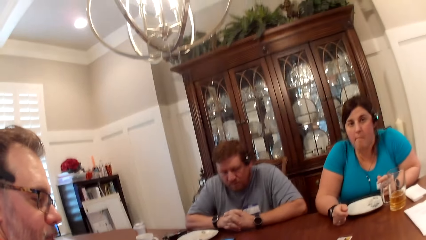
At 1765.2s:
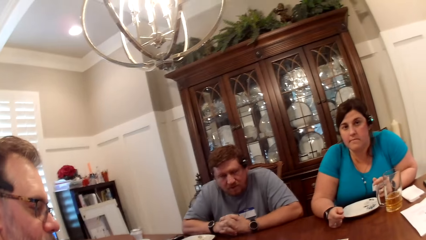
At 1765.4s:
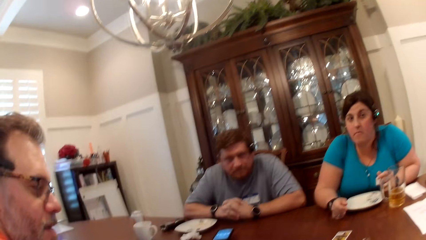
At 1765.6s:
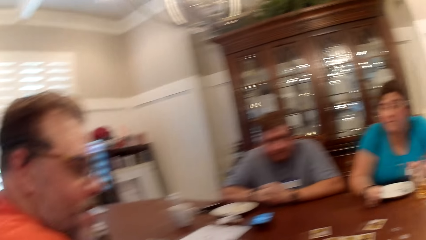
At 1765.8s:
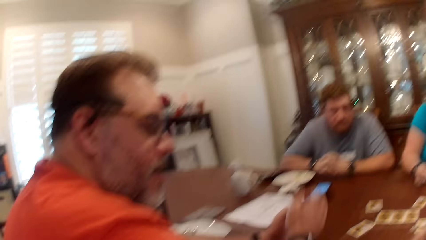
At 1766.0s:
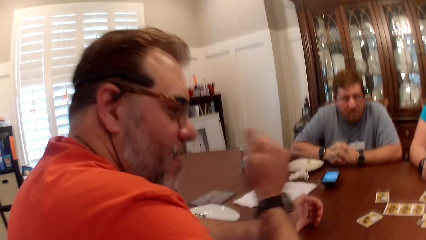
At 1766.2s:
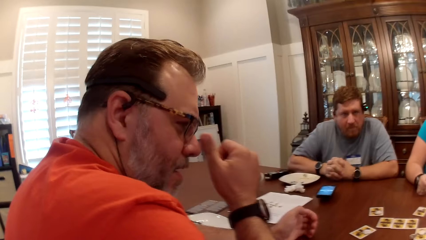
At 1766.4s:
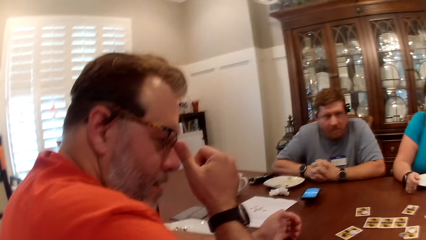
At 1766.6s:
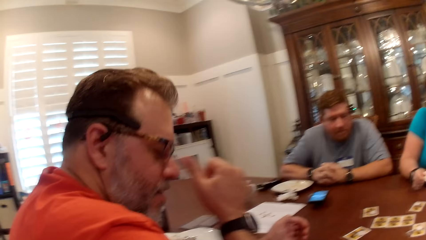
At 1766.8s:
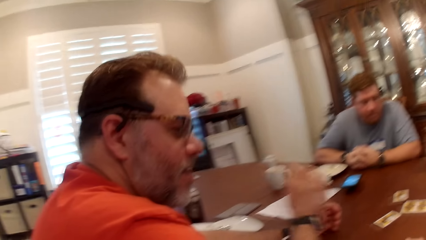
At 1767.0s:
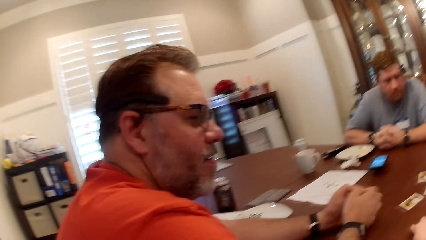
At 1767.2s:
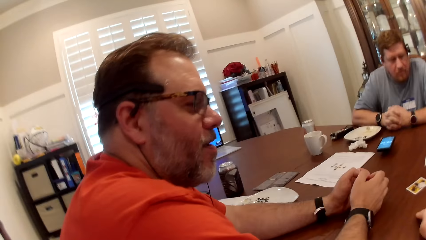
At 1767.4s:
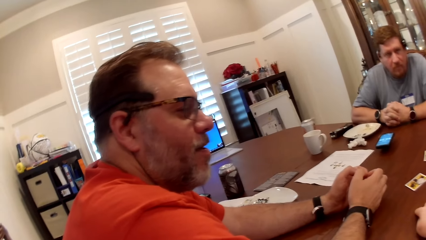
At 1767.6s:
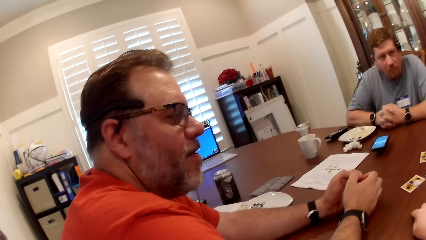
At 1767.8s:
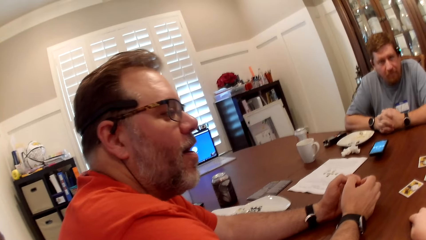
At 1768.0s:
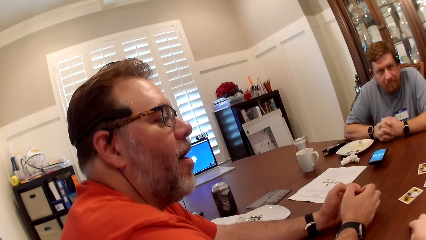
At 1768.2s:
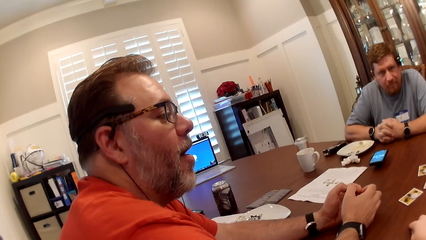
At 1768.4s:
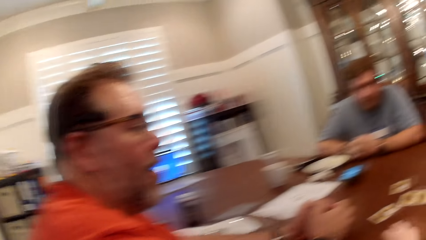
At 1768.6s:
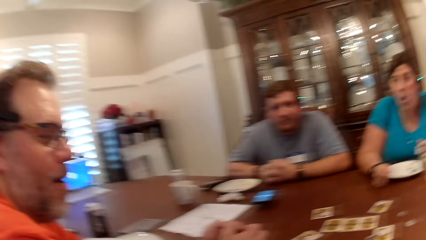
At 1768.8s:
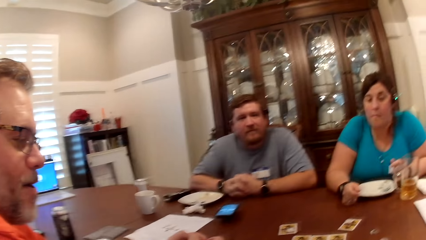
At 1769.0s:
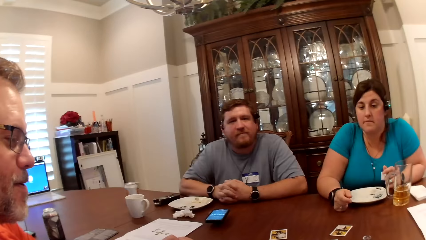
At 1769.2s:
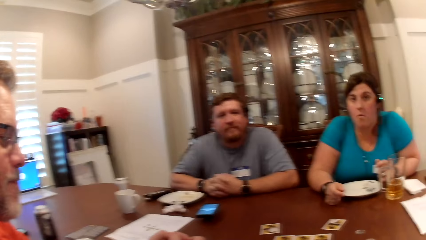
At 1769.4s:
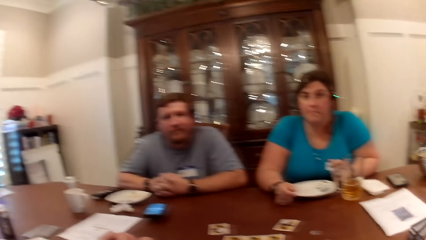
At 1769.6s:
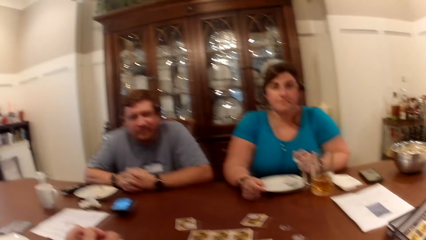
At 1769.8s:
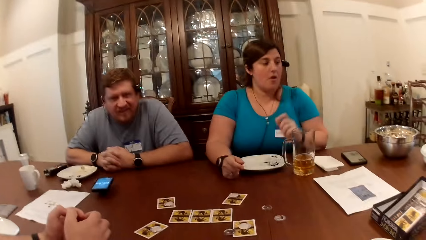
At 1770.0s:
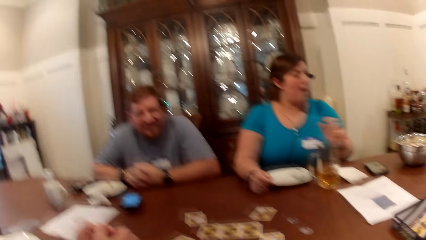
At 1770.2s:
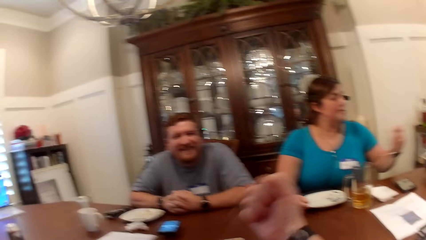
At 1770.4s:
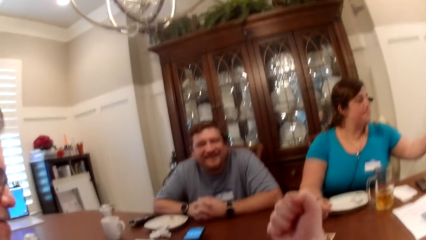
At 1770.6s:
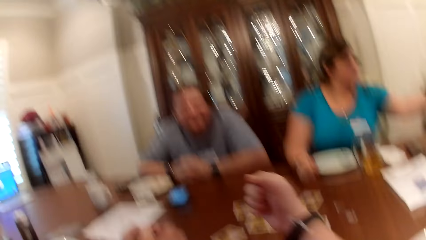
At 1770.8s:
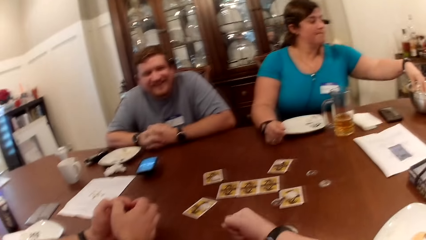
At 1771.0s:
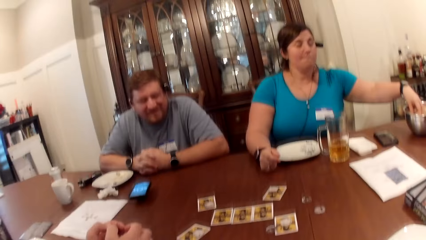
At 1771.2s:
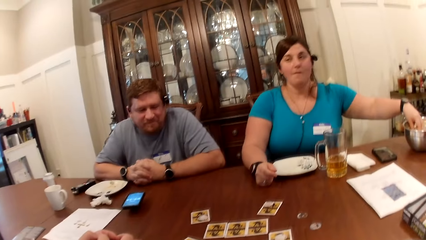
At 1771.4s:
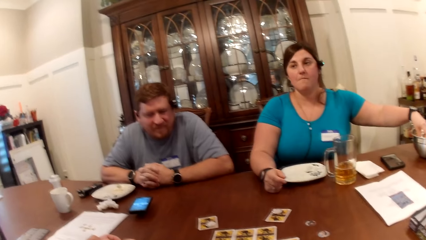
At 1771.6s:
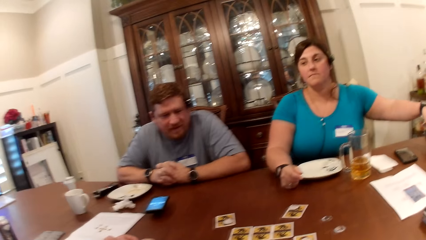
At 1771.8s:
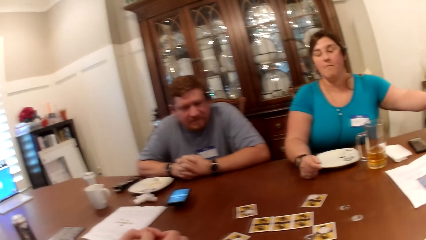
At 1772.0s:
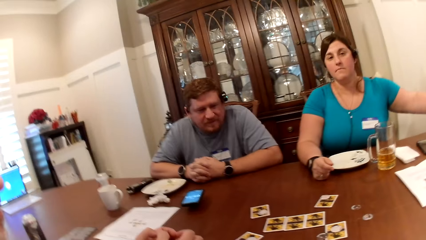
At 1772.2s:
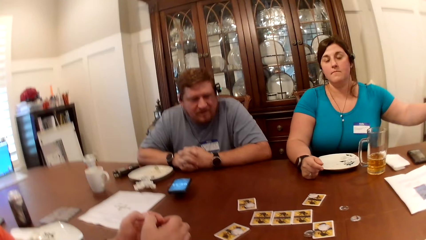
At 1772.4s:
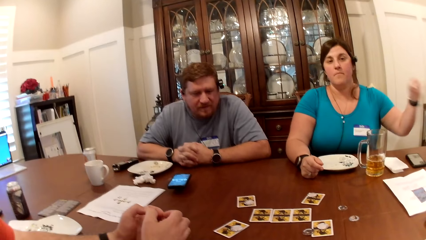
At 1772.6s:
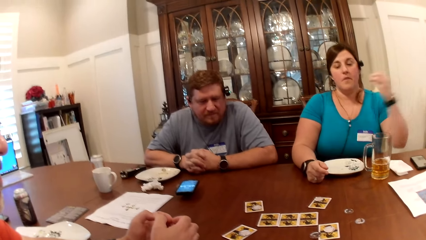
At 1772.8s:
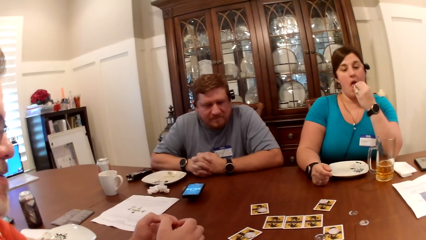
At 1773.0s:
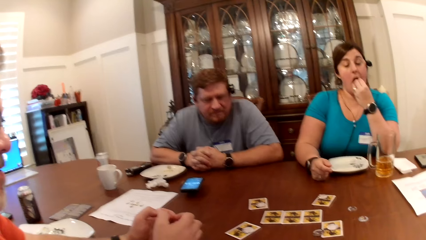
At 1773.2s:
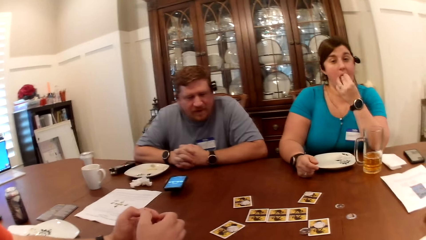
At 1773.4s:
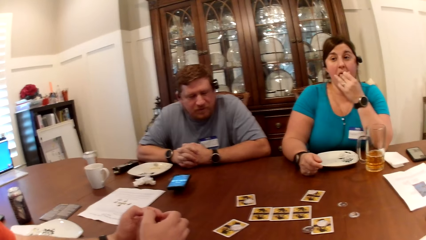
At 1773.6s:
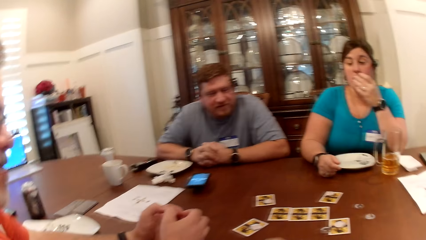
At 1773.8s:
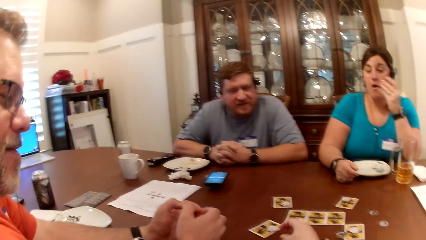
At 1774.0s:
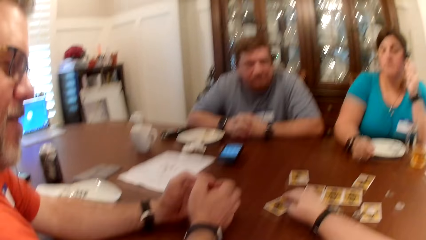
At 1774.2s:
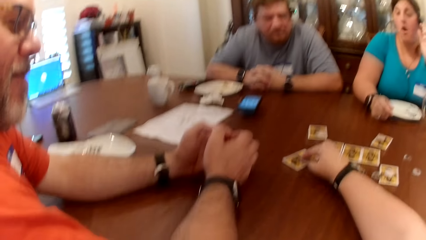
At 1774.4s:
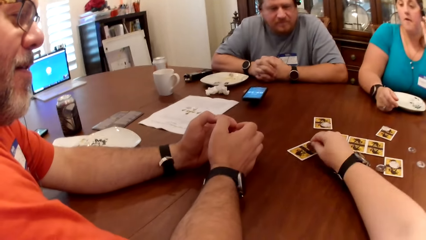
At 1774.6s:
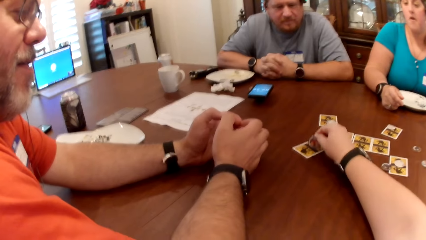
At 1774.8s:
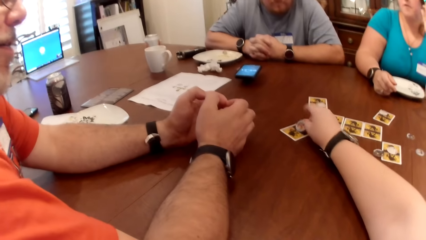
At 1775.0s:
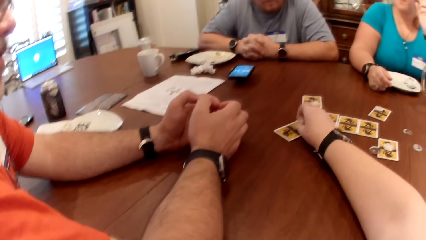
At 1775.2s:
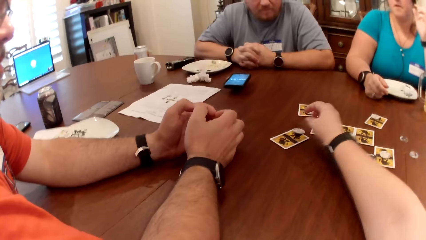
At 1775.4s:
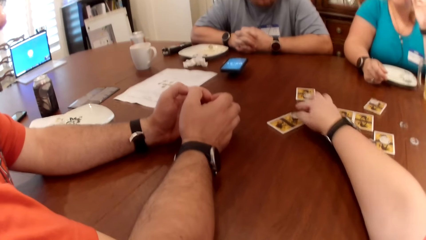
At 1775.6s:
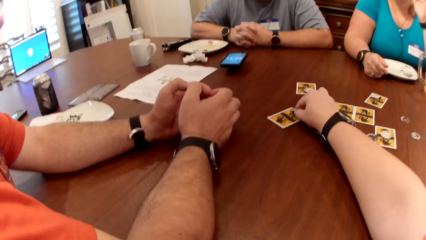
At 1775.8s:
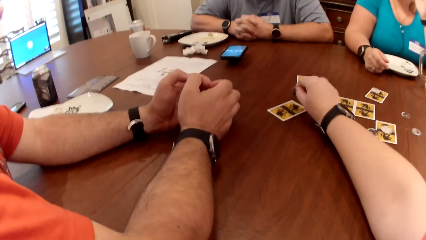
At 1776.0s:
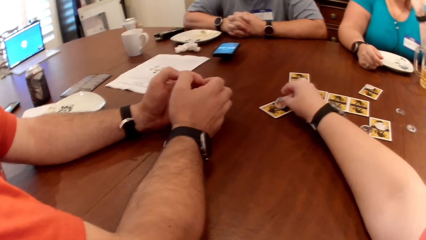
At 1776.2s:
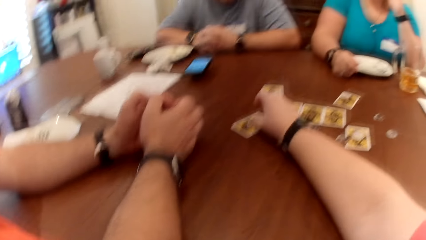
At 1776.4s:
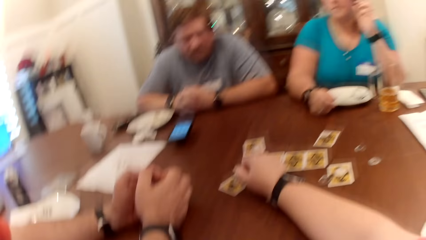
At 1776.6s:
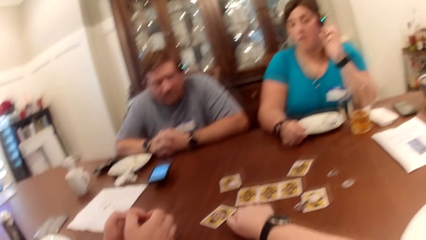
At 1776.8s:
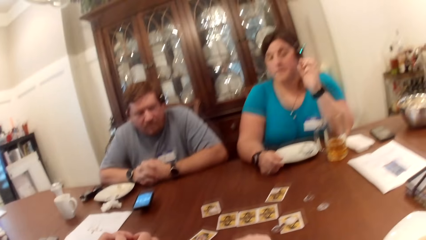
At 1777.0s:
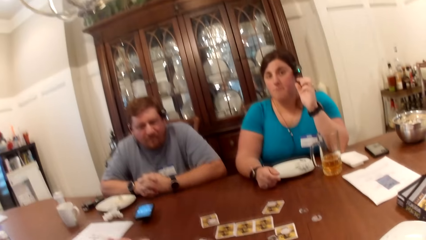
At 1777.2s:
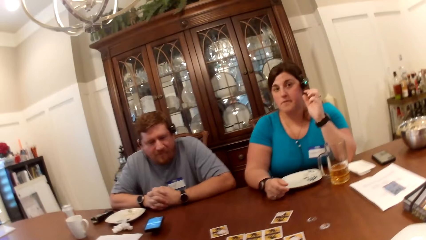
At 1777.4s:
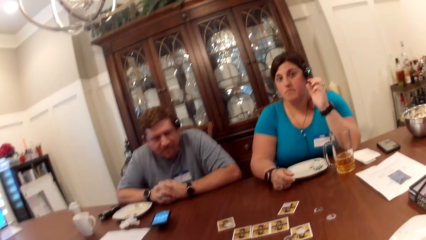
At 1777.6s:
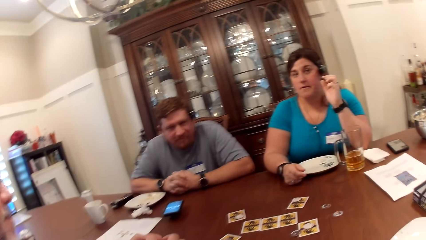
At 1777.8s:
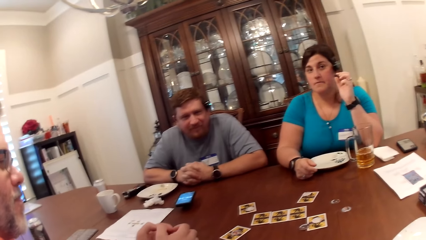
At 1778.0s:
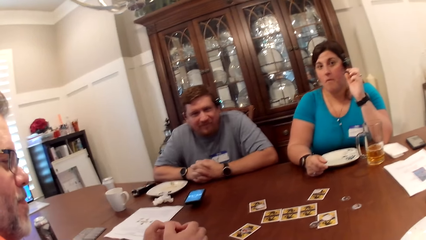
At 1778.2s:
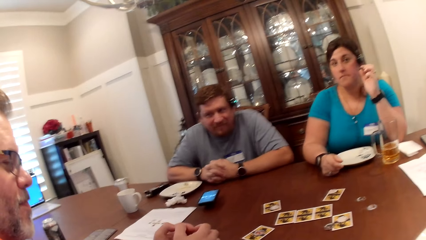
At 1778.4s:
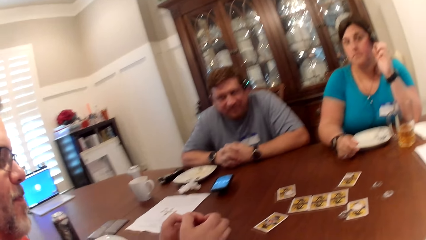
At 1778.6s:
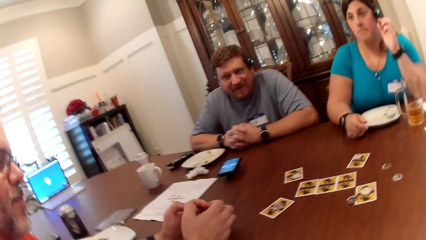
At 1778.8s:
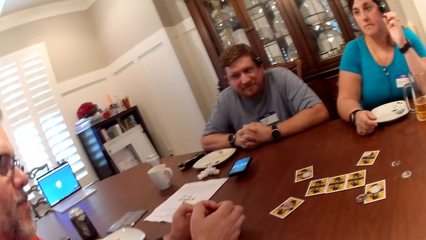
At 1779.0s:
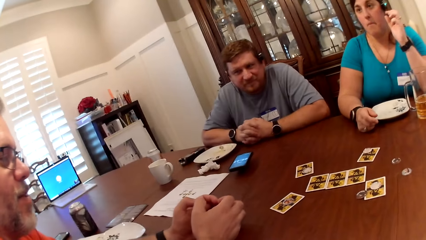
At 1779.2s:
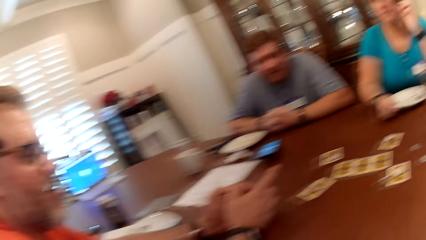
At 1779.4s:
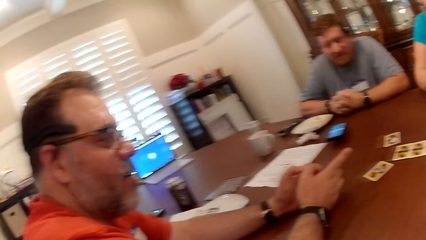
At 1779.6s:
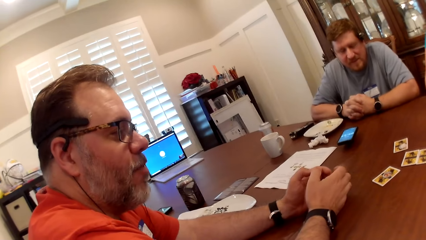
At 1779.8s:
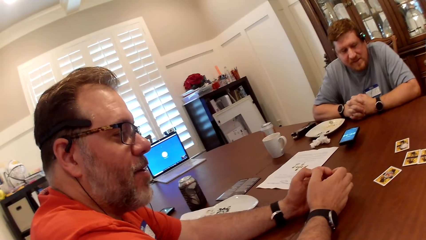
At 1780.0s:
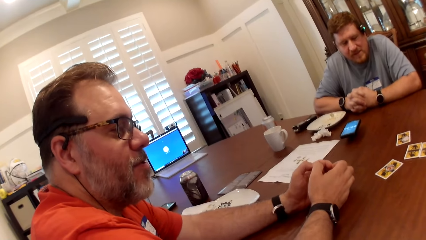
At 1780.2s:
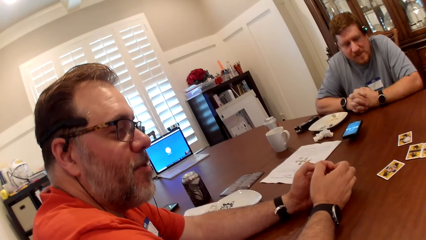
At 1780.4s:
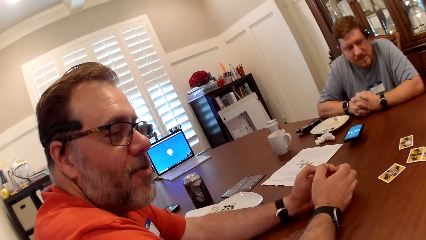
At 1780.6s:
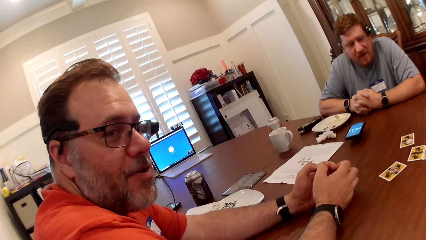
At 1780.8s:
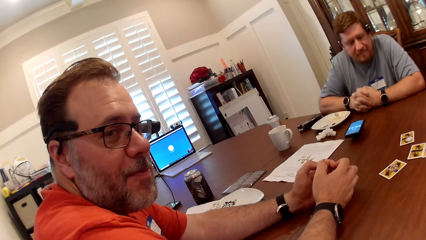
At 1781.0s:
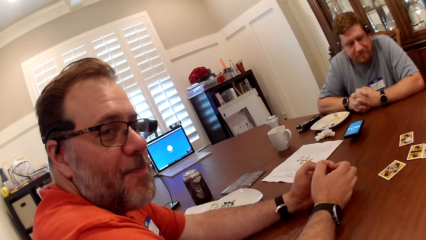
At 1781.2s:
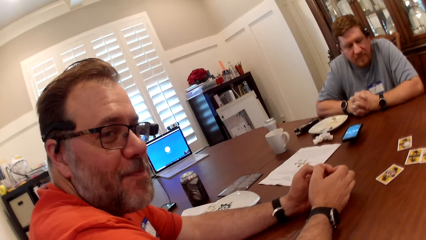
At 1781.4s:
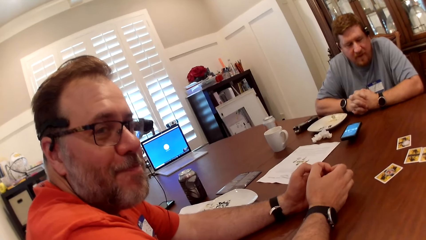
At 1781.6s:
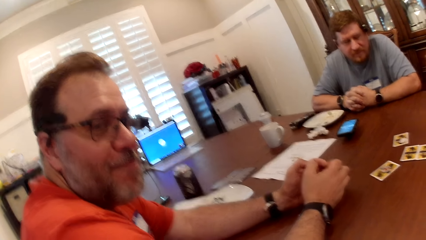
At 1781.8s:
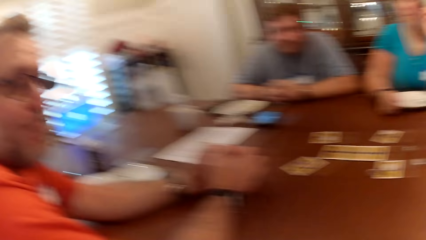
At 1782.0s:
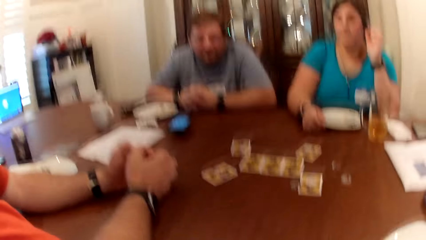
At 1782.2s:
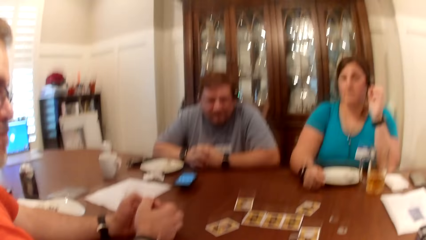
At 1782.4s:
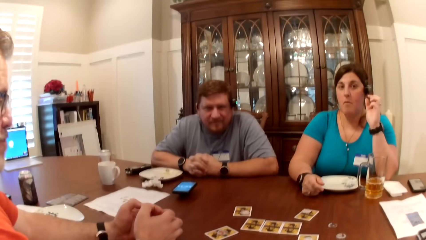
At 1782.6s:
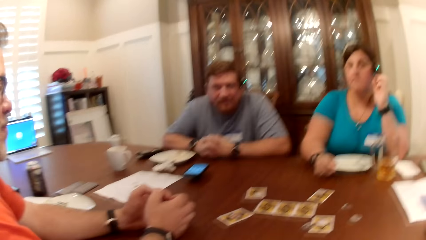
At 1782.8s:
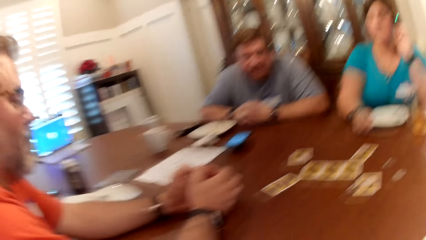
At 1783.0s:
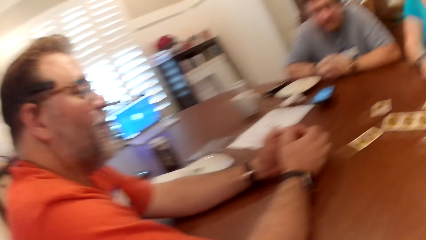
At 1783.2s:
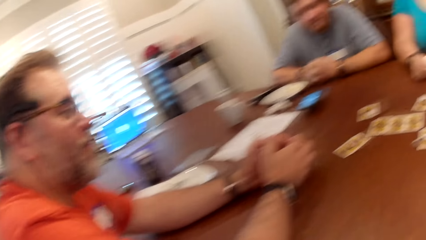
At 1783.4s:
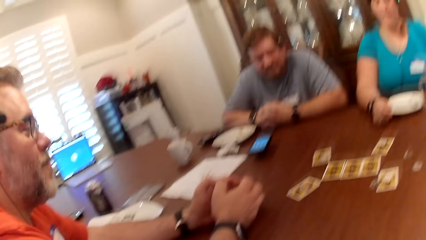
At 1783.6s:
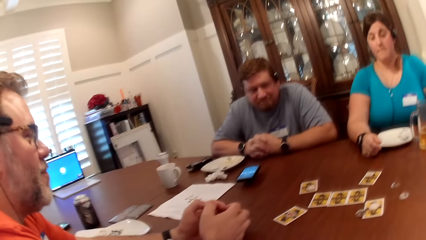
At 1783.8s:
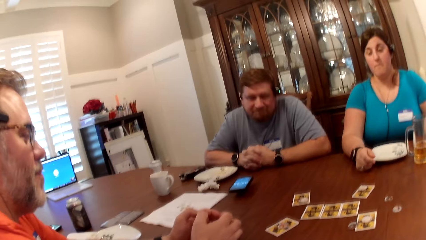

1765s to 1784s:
The man rubs his nose with his right hand. The camera wearer dialogues with the man. The woman picks some popcorn in the bowl on the table with her left hand. The camera wearer bangs her right hand on the table. The woman eats the popcorns in her left hand. The camera wearer flips the token on the card with her right hand. She plays cards. The woman dialogues with the camera wearer. The camera wearer dialogues with the man.
